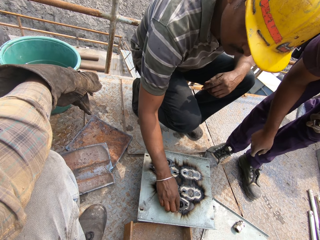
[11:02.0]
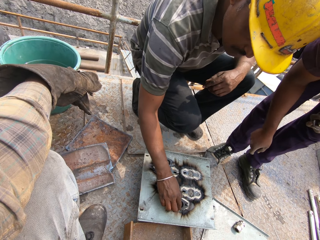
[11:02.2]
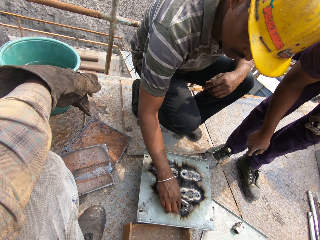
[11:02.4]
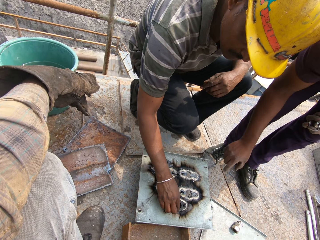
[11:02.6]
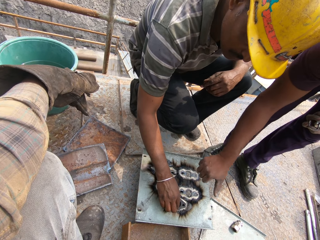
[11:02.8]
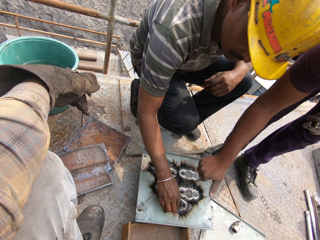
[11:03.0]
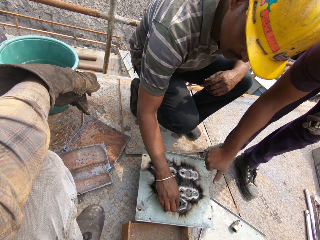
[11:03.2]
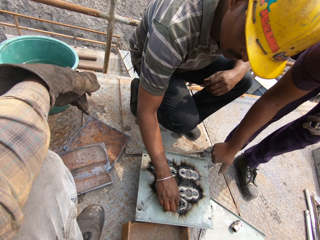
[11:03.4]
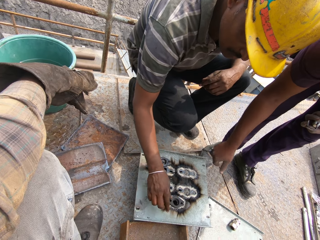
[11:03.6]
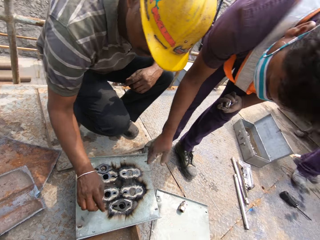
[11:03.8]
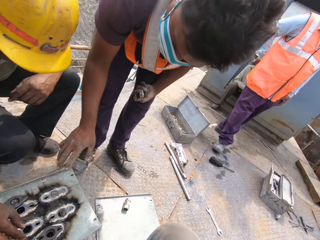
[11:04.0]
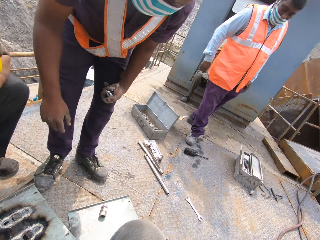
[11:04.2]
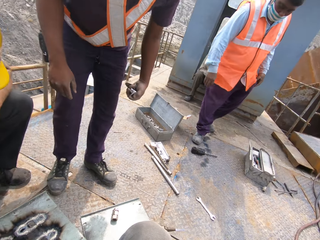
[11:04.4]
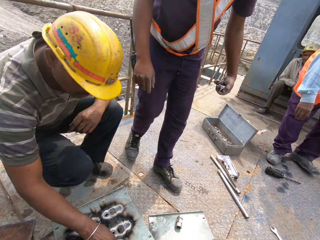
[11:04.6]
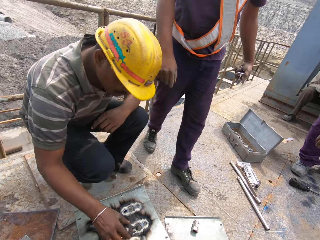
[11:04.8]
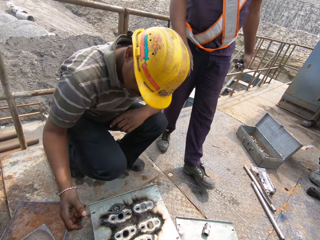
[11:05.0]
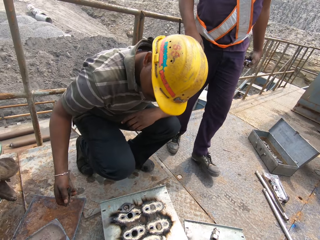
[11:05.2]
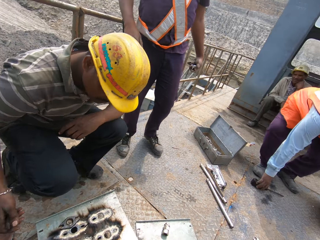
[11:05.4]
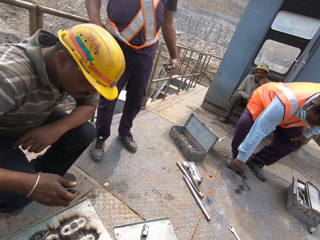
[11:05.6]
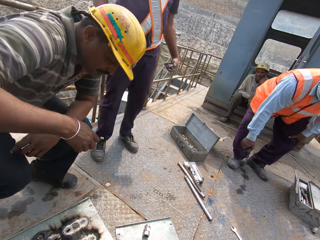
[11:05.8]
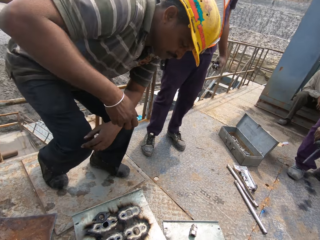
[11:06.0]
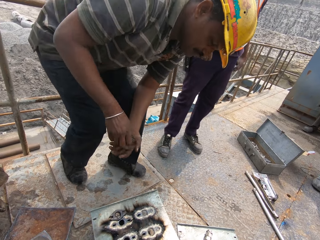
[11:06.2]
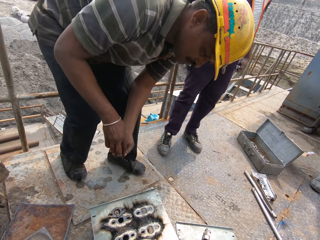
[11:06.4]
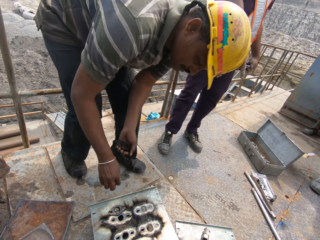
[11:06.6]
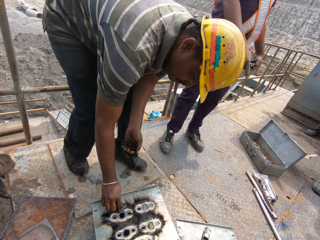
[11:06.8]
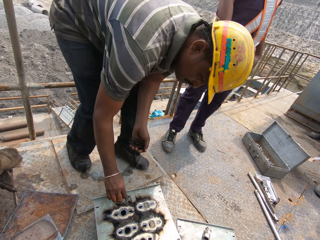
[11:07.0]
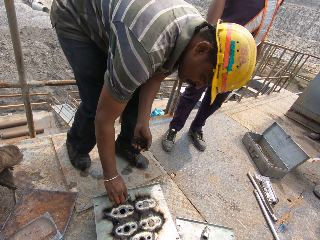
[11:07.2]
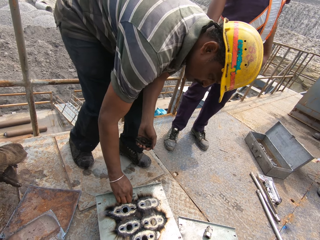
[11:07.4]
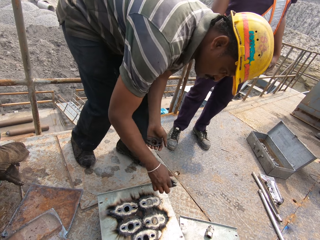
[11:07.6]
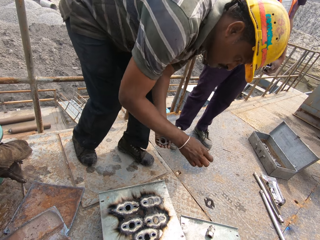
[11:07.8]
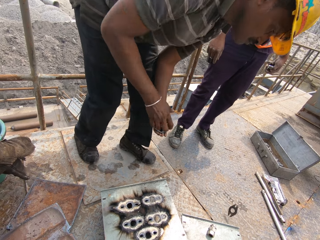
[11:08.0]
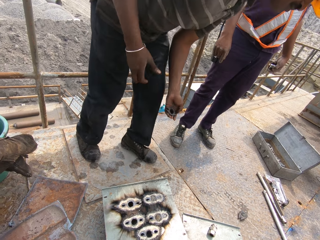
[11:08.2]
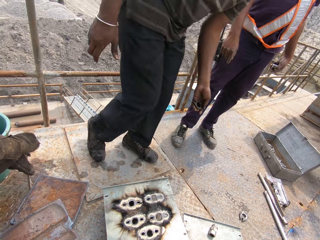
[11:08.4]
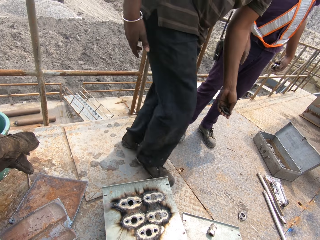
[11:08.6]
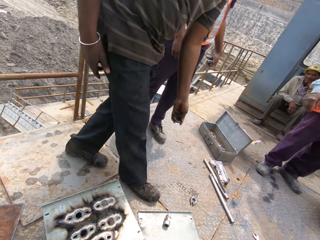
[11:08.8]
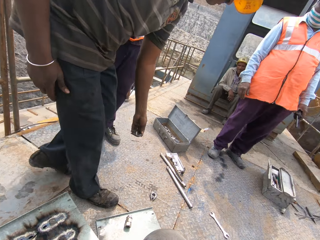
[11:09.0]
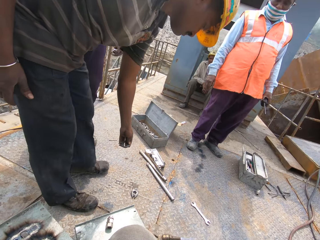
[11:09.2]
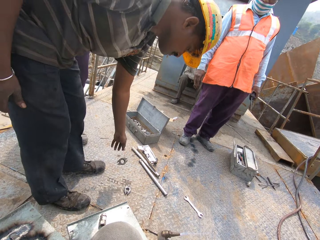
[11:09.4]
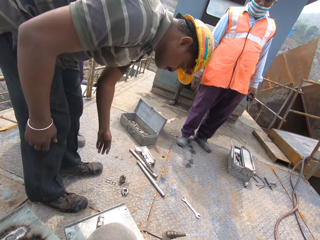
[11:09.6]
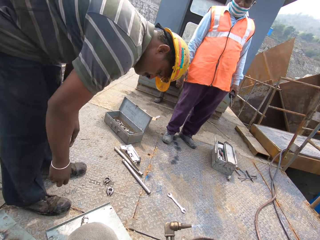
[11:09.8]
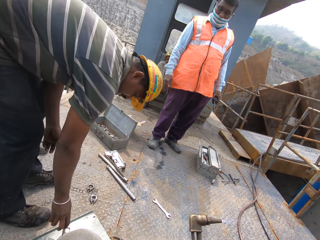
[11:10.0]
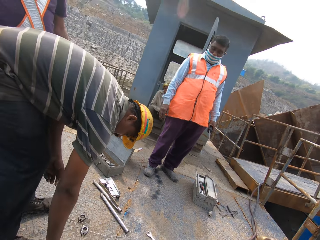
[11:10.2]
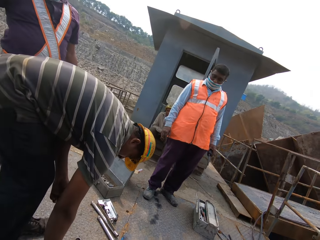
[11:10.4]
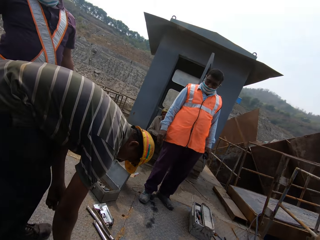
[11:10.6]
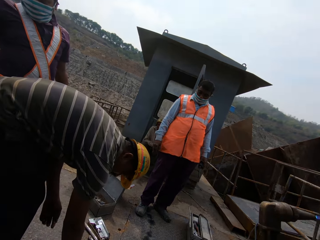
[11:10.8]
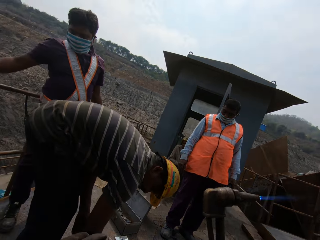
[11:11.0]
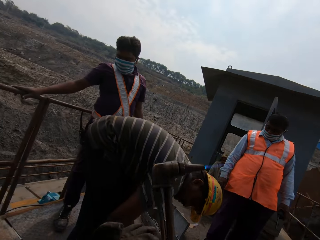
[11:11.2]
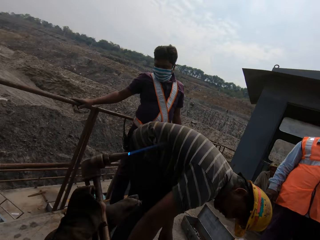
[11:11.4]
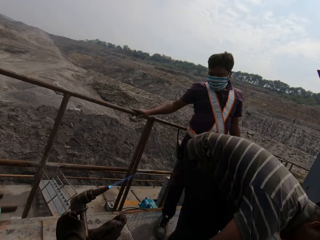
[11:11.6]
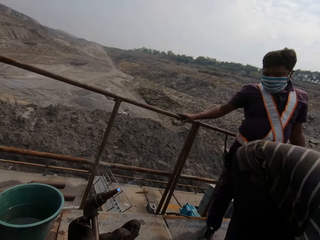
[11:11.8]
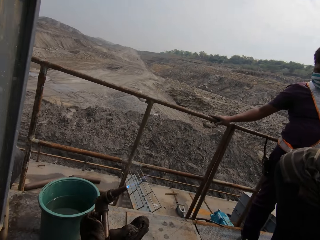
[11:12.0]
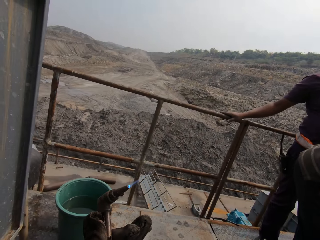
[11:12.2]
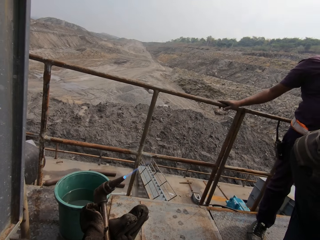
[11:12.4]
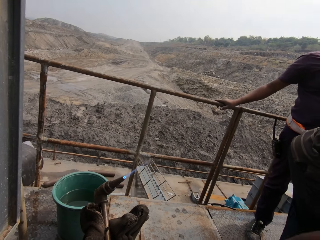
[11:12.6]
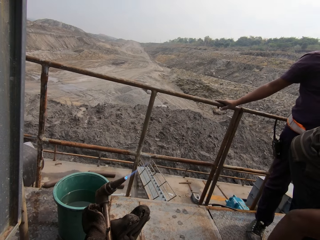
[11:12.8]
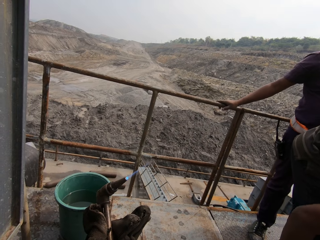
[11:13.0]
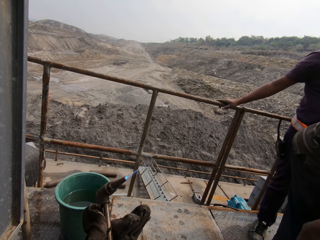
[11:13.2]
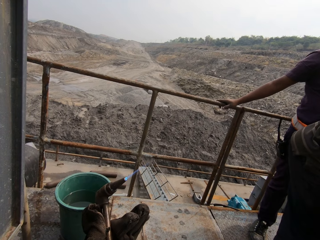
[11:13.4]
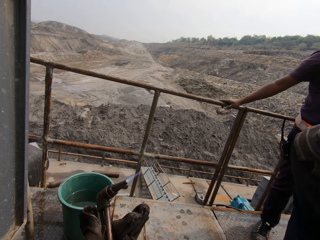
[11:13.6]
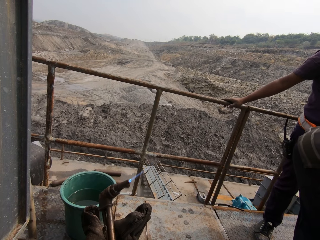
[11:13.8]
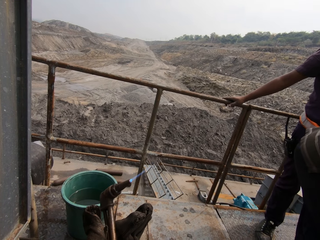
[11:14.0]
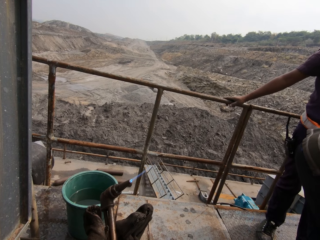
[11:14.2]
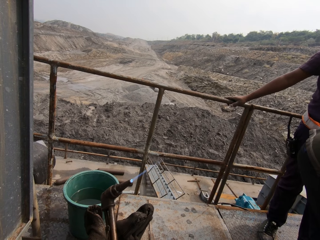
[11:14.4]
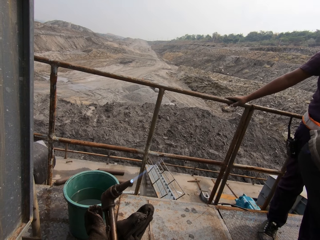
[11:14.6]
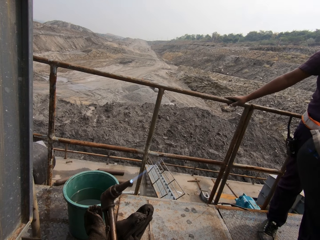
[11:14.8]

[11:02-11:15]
A man picks a screwdriver from the ground with his right hand. Another man passes the tiny metal from his right hand to his left hand. He takes the tiny metal from the metal slate with his right hand, throws the tiny metal on the ground with his right hand. He throws the tiny metal on the ground with his left hand. He places the other bolt nut on the floor. The camera wearer holds the acetylene torch in both hands. They pick the oxyacetylene welding machine.

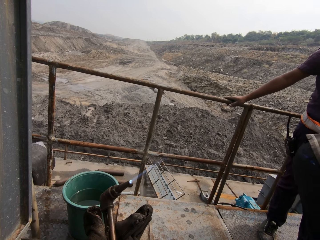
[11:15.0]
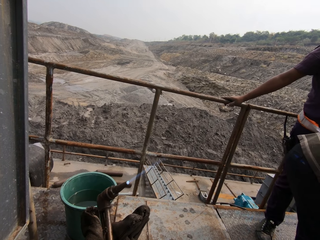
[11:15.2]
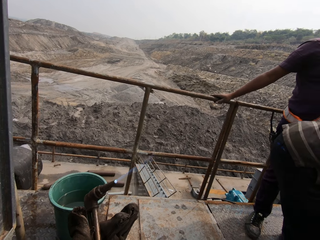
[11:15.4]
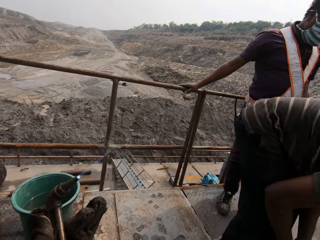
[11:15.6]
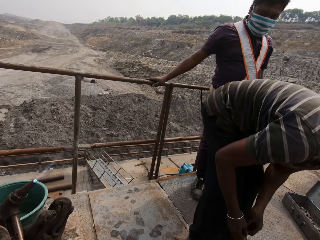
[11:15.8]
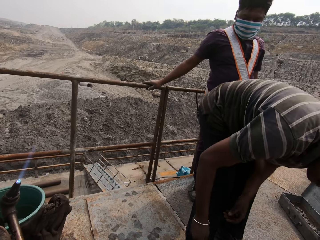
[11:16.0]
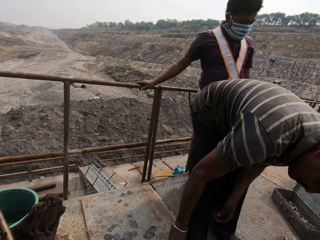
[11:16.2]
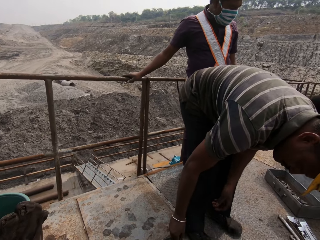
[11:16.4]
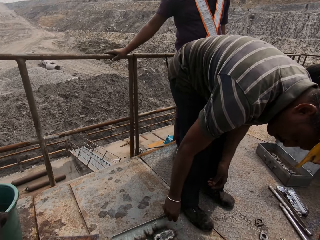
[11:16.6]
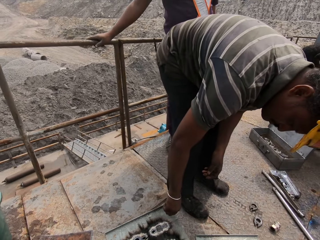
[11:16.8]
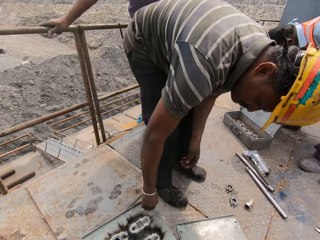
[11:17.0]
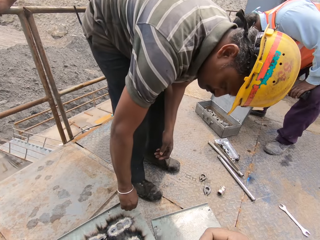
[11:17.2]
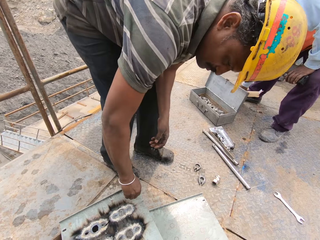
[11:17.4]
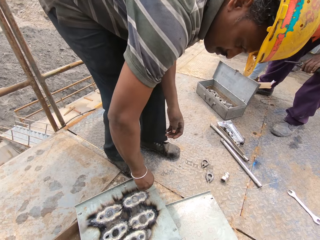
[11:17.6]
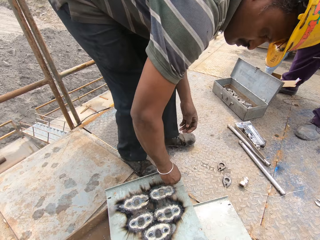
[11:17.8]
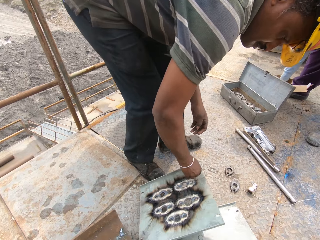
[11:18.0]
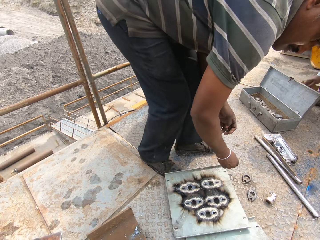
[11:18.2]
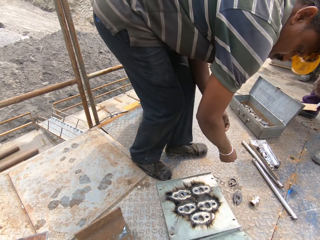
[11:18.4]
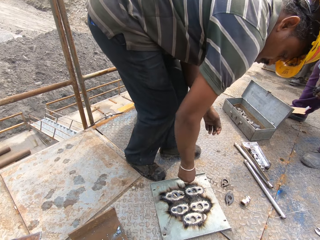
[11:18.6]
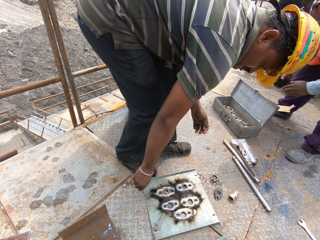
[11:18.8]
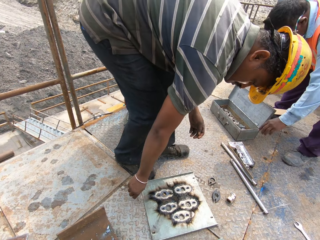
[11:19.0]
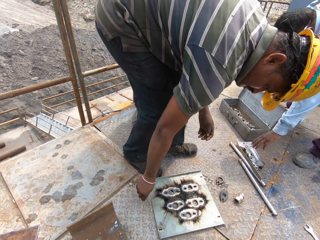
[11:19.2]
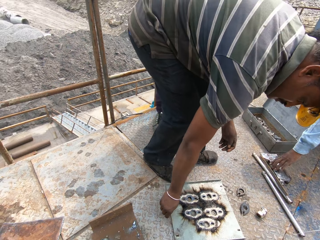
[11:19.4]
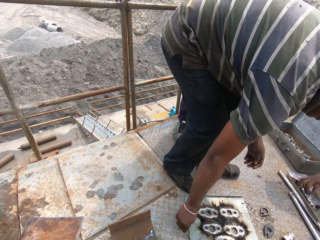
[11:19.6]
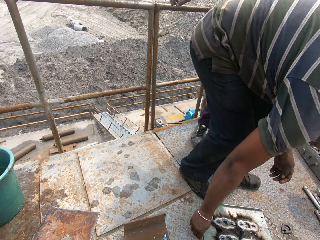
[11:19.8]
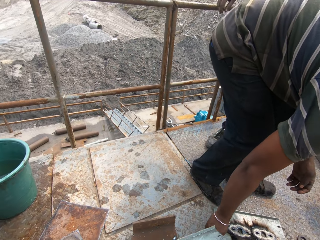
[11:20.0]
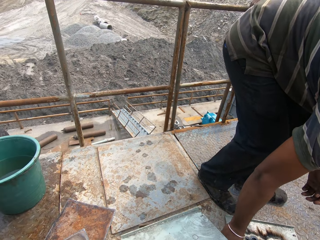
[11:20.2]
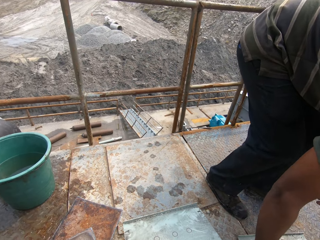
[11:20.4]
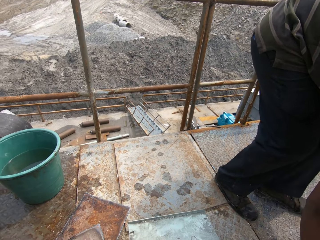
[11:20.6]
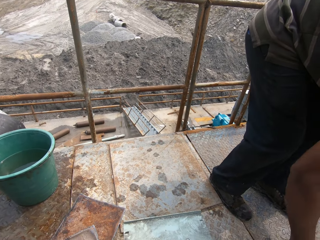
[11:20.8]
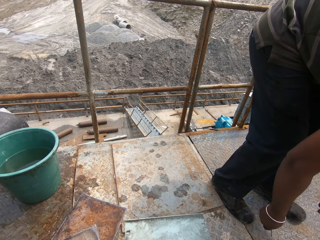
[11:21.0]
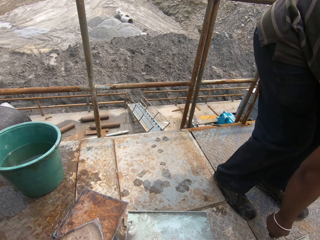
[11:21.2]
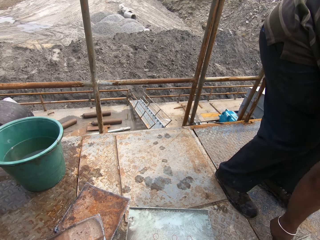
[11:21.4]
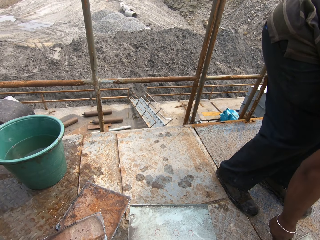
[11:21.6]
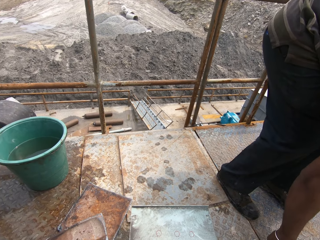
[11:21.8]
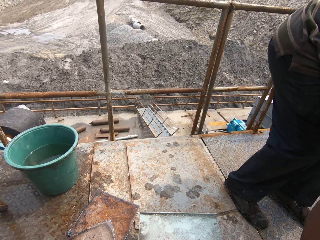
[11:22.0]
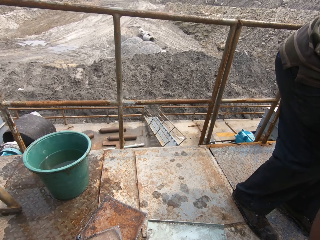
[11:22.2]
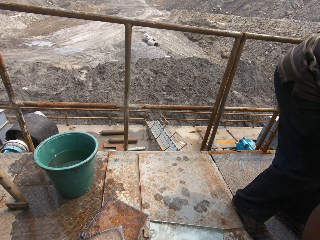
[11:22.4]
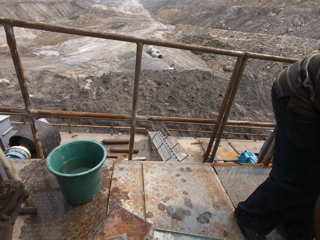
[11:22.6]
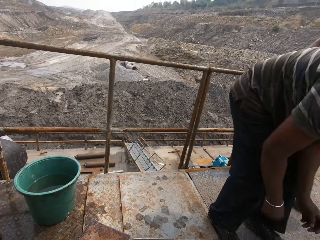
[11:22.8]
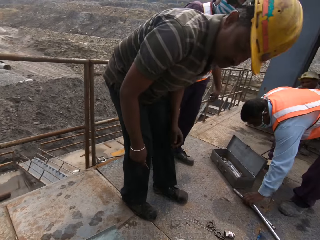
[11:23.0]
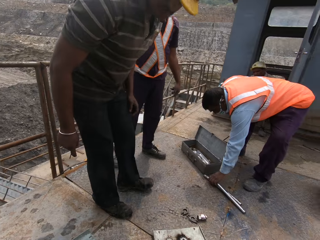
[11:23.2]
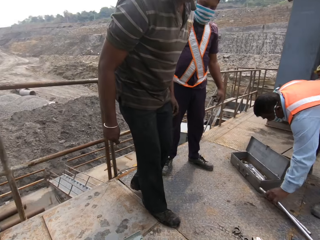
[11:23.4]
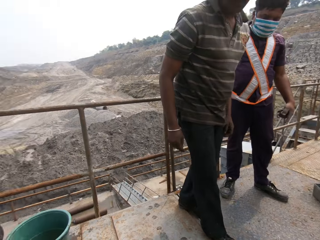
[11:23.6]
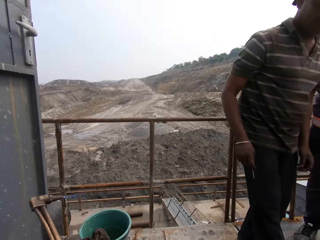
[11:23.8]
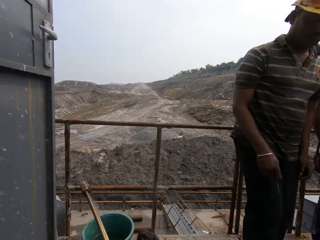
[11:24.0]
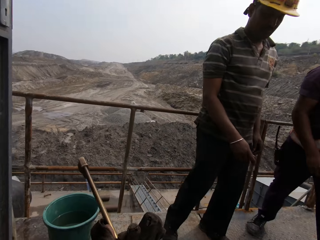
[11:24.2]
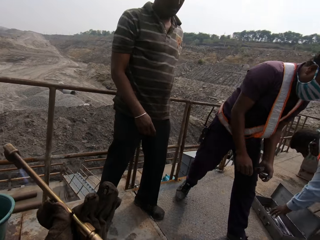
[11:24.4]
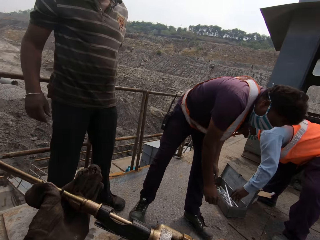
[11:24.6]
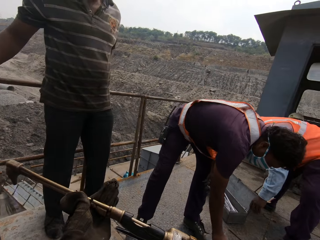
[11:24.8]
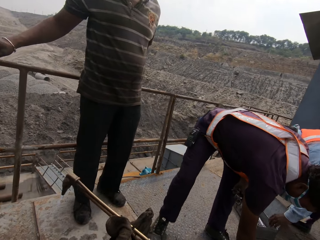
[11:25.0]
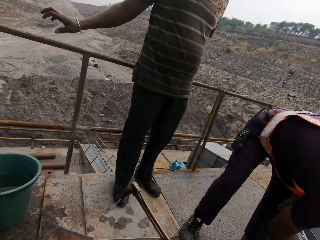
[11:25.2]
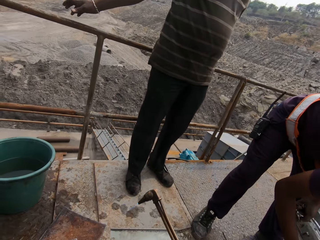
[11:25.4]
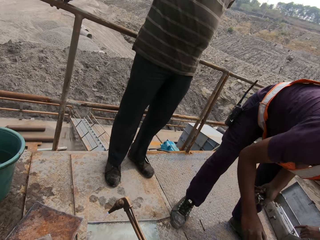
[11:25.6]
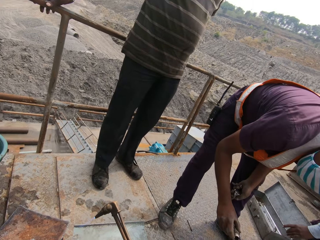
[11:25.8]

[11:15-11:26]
A man picks the metal. He moves the metal slate on the ground with his right hand and places the metal on the floor. The camera wearer places the metal slate on the ground with both hands. Another man takes rods from the ground with his left hand. The camera wearer holds the acetylene torch in his left hand.
